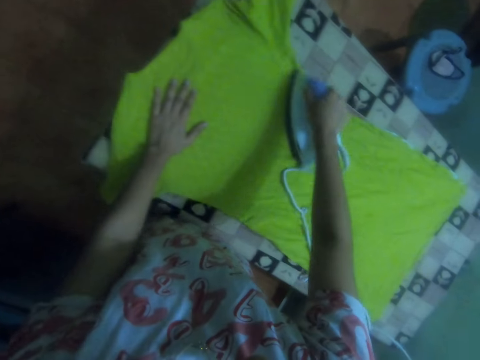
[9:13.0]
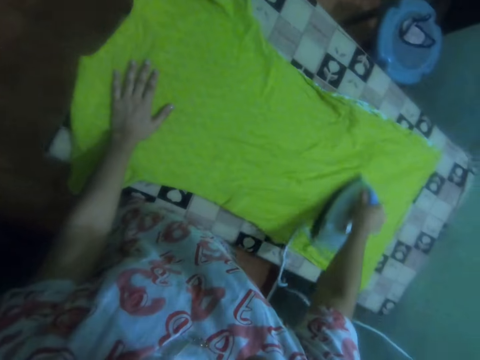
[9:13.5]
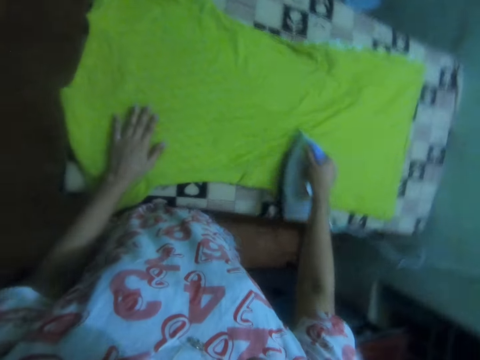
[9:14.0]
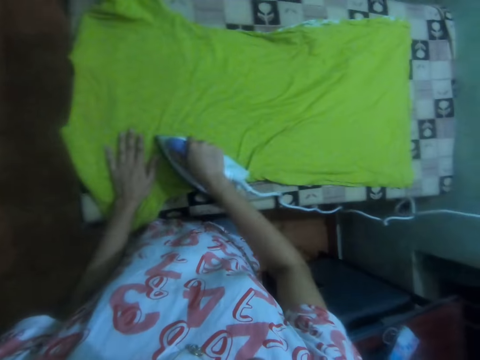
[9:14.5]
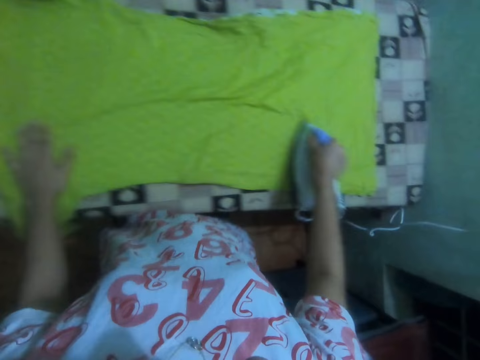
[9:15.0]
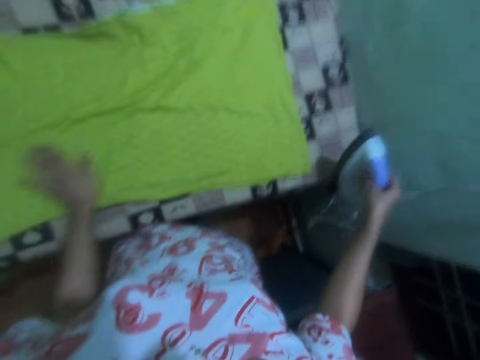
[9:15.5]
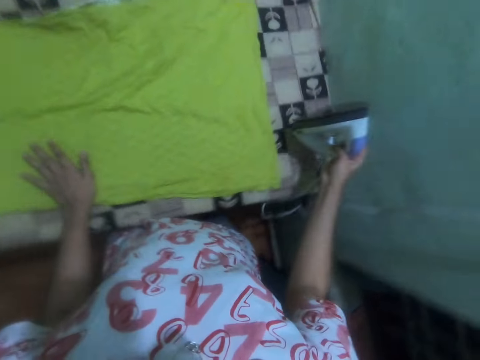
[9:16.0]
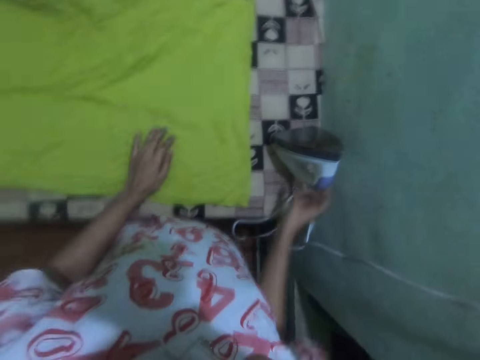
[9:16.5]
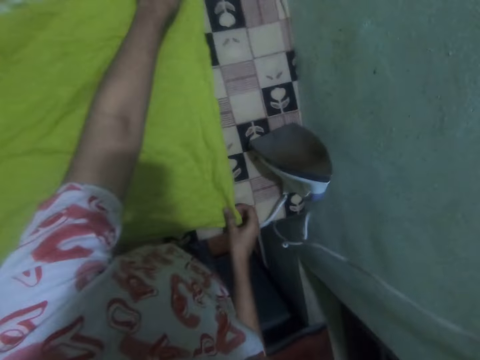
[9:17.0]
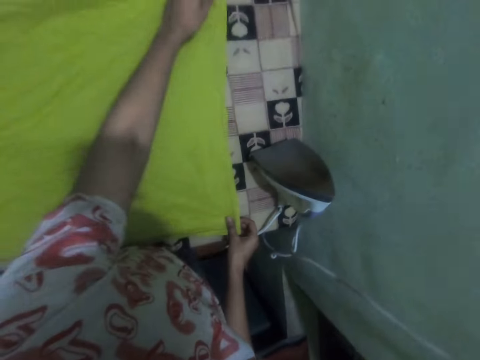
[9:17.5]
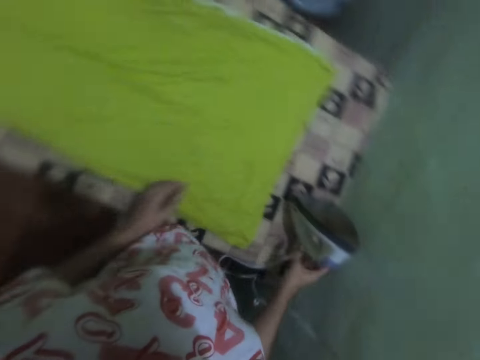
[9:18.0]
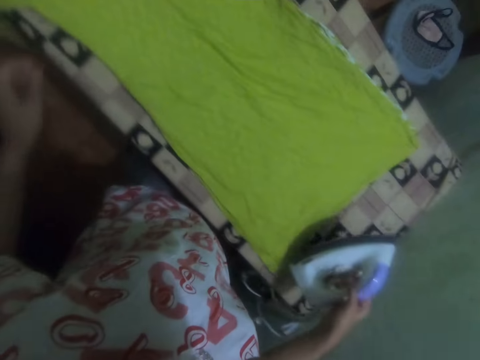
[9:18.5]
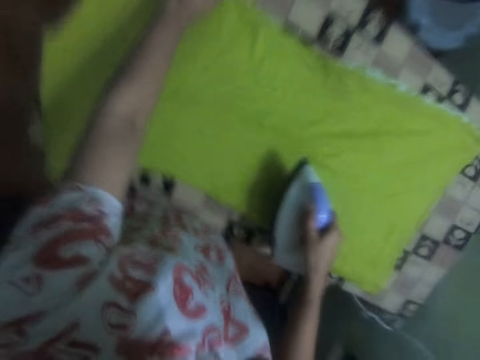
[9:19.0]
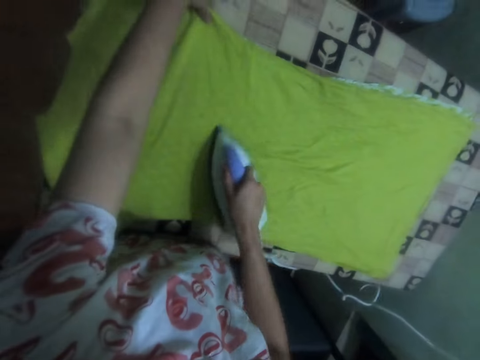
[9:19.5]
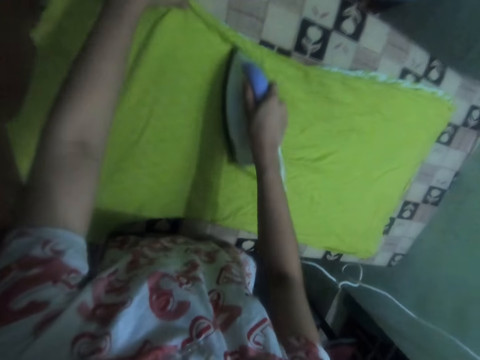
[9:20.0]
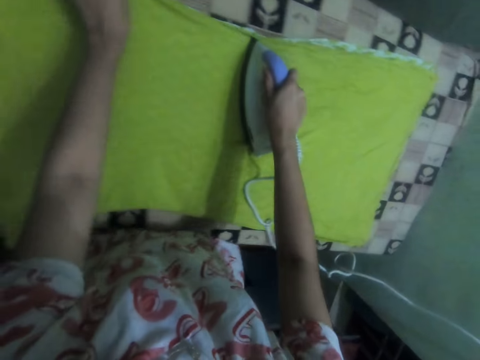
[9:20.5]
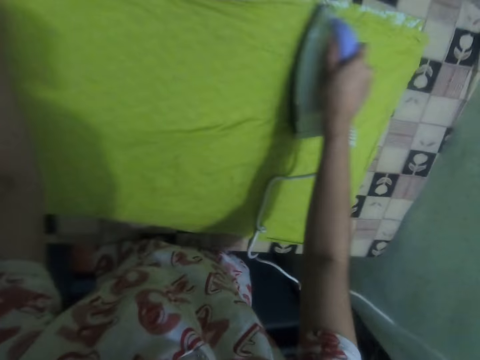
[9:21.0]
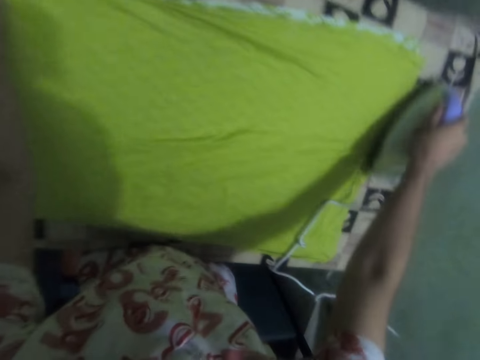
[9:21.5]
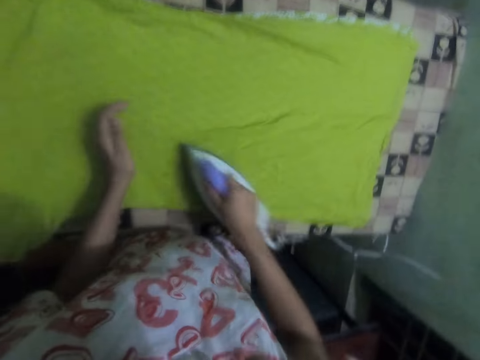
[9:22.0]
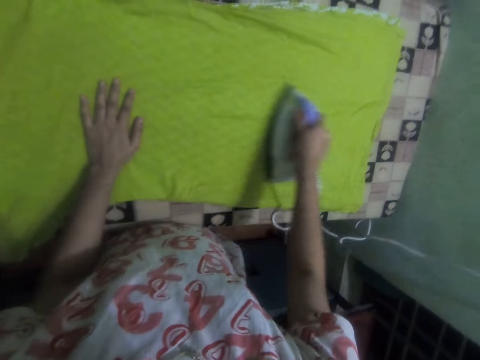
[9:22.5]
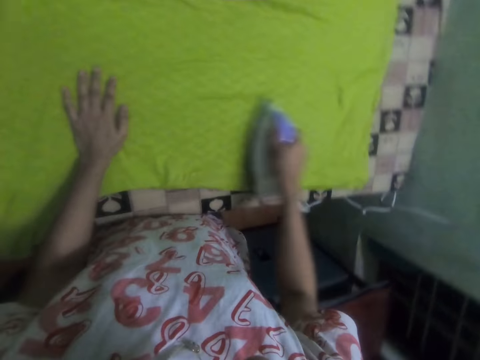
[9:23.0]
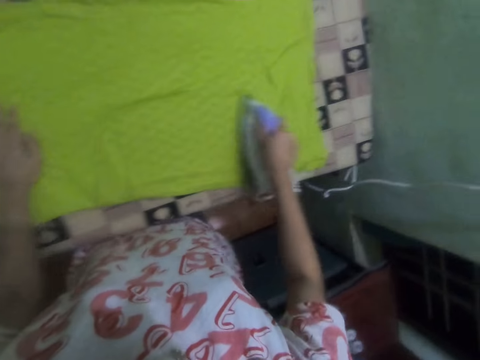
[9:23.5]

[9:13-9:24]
The camera wearer places the iron on the ironing board. They hold the cloth, align the cloth, pick up the iron and iron the cloth.

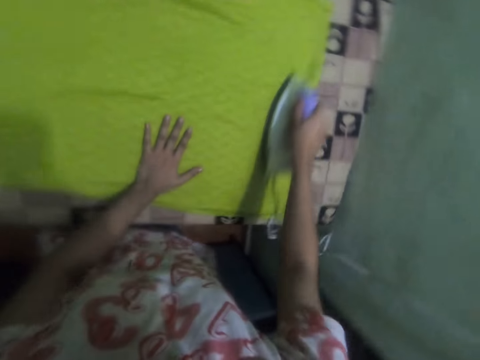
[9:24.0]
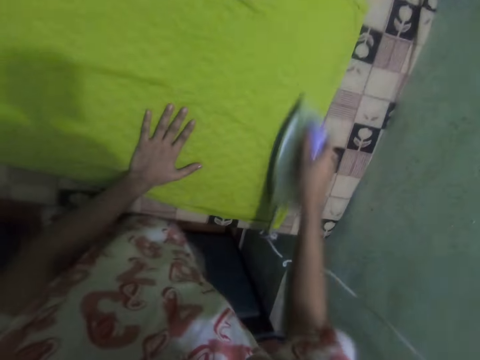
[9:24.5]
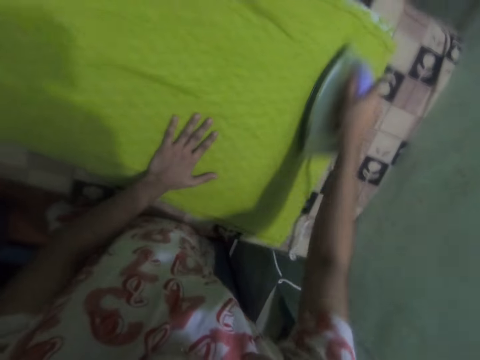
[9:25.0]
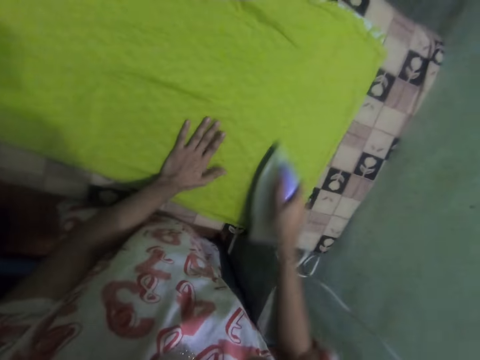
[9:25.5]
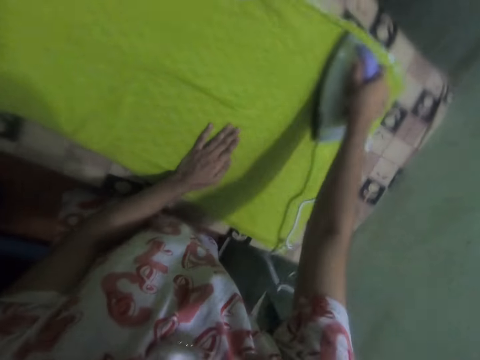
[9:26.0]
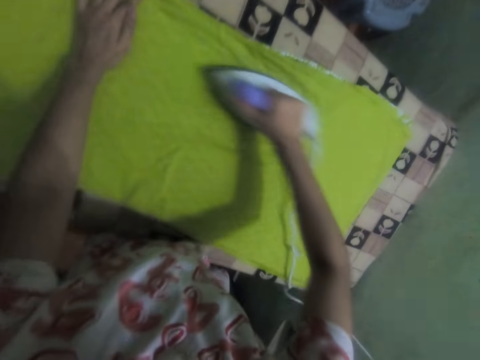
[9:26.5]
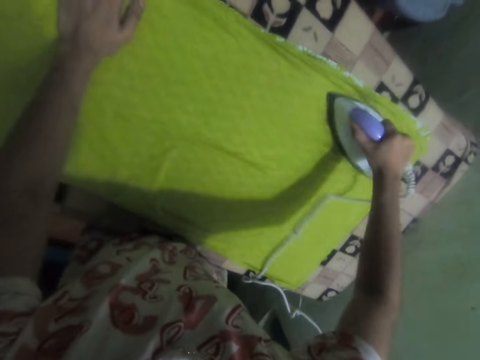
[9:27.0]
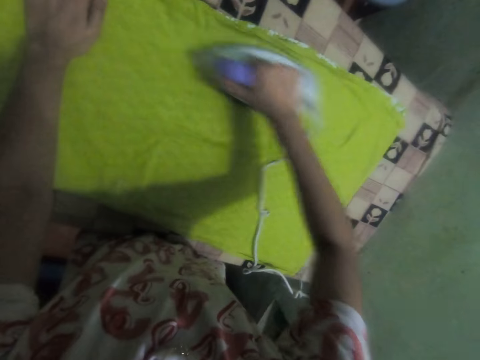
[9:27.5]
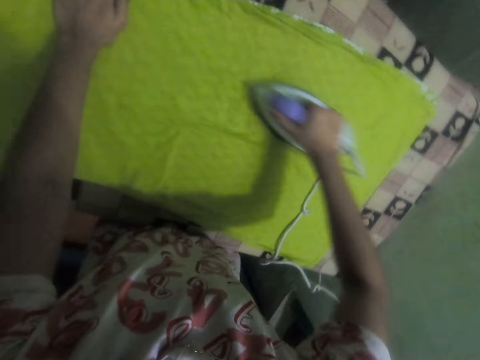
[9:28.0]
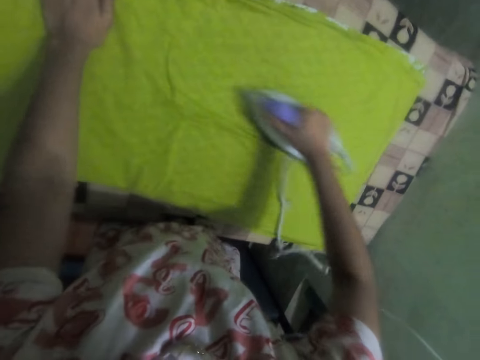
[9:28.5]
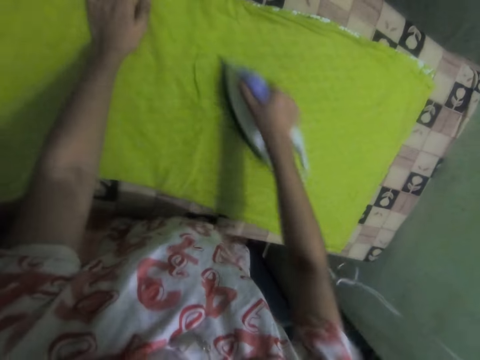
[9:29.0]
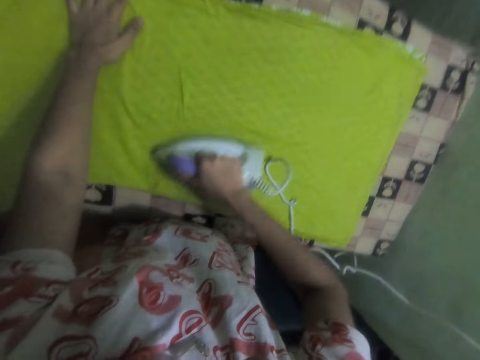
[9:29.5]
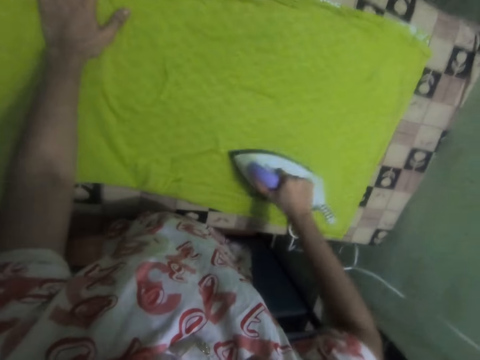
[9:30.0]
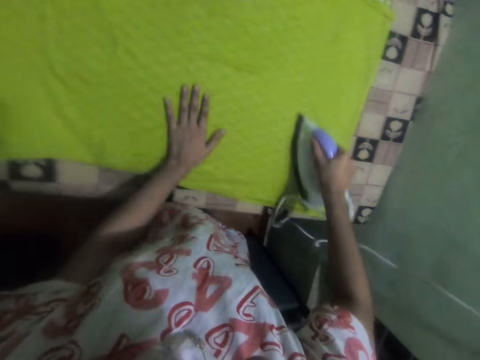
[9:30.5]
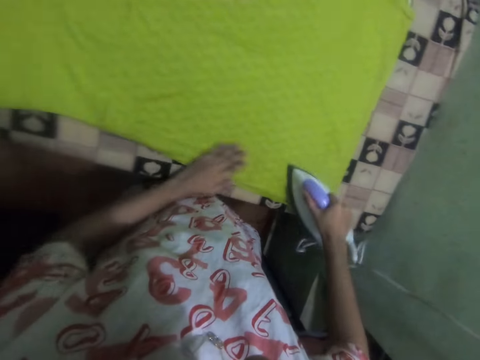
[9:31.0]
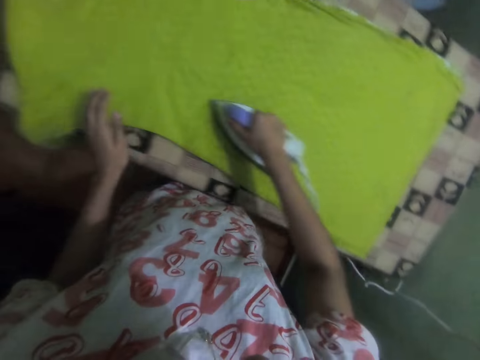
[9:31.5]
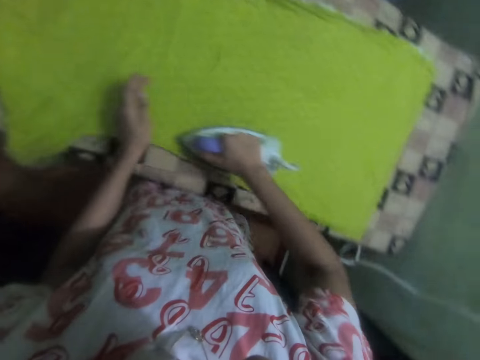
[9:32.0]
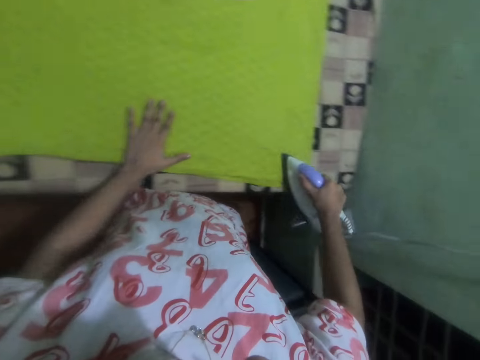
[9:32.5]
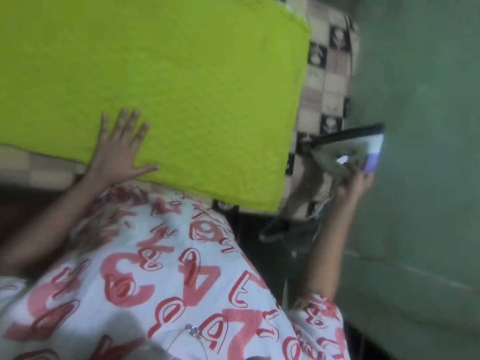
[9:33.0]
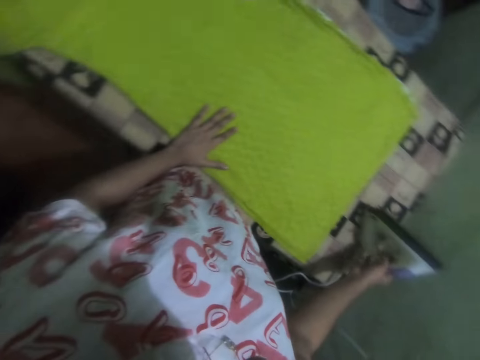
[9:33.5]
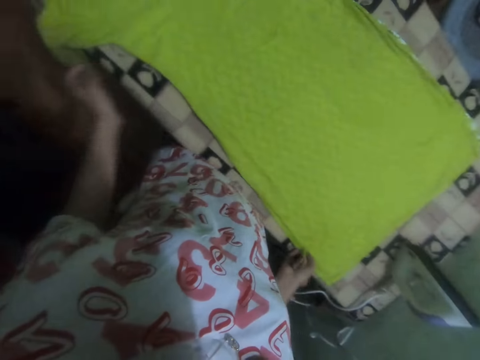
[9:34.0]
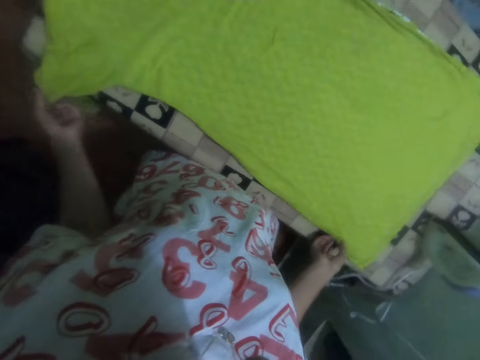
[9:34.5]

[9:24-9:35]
The camera wearer places the iron on the ironing board.

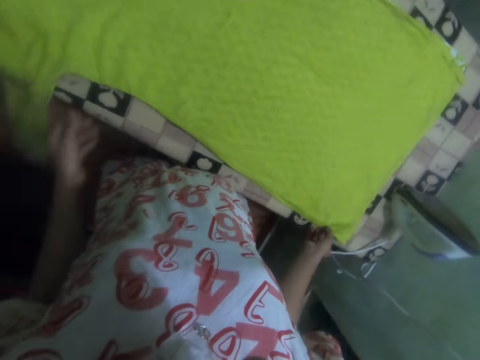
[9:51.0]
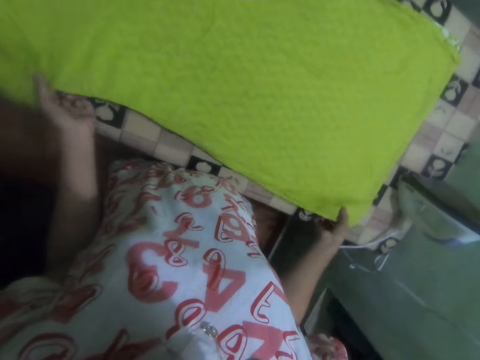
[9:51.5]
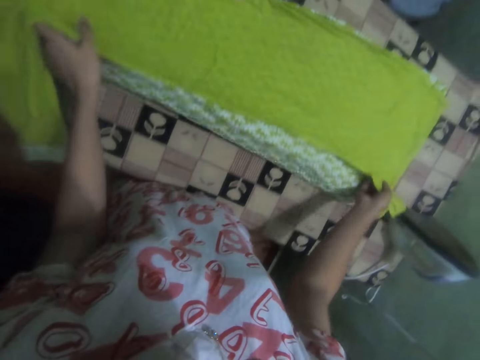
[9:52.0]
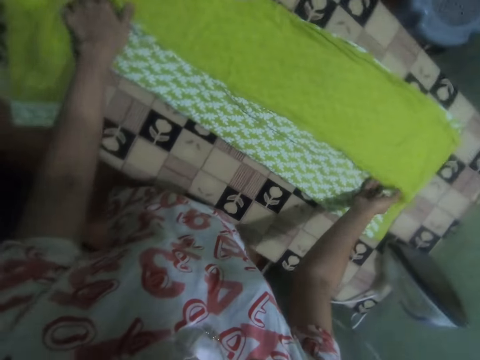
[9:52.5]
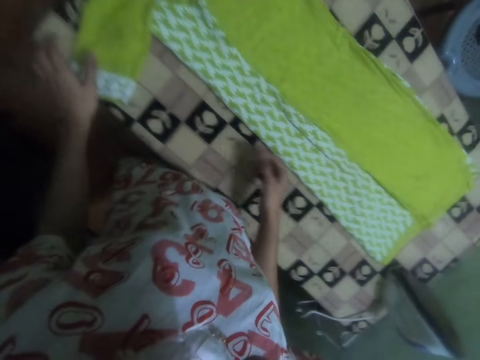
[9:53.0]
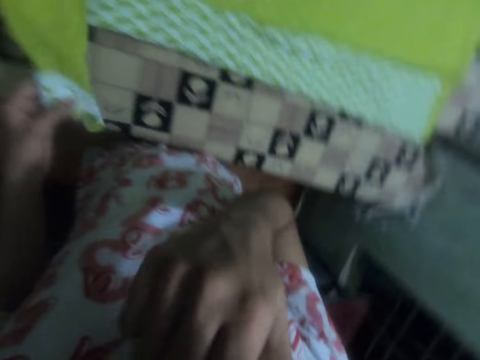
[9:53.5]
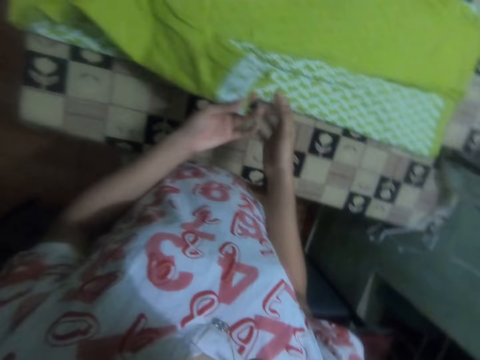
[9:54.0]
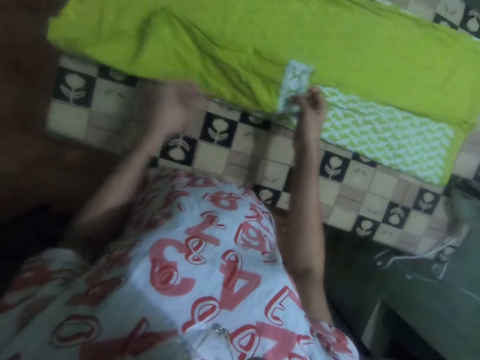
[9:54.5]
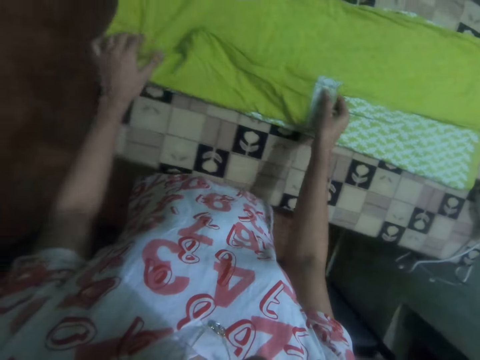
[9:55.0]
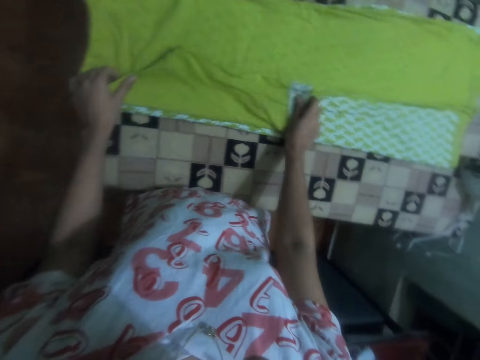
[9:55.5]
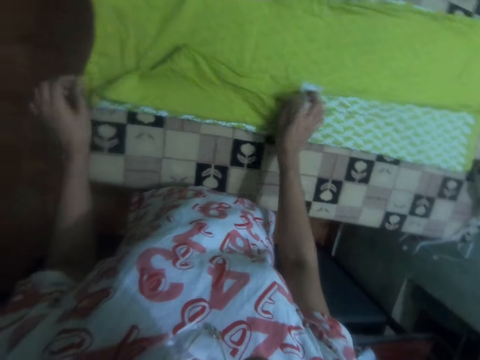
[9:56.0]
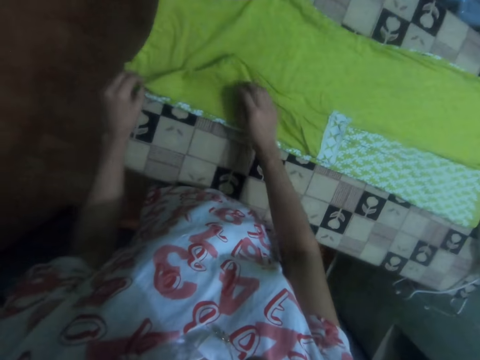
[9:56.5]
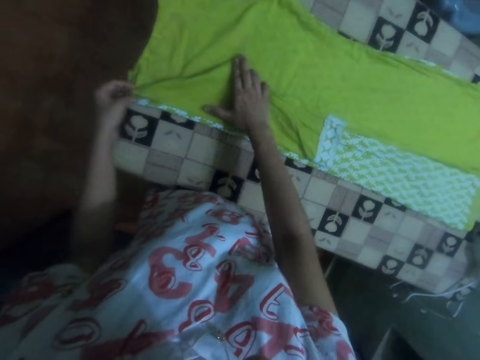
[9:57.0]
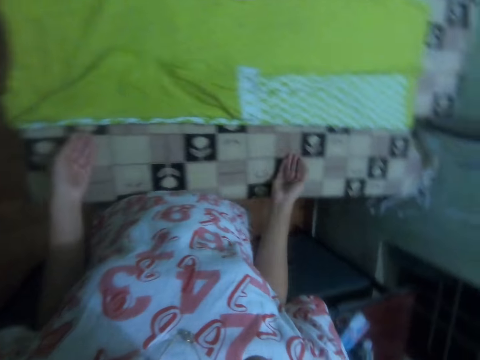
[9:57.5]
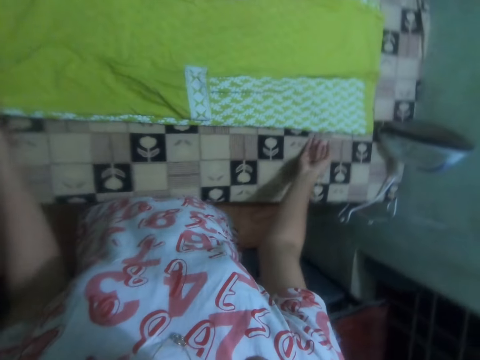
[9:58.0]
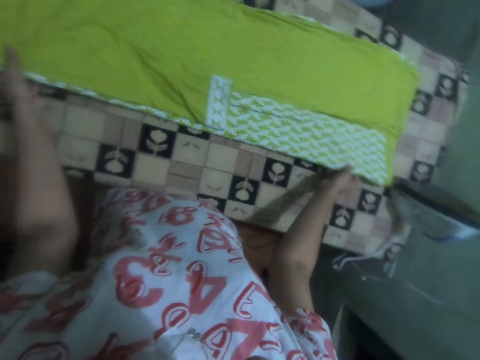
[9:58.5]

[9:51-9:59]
The camera wearer folds the cloth. He lifts his hand. He folds the cloth.
